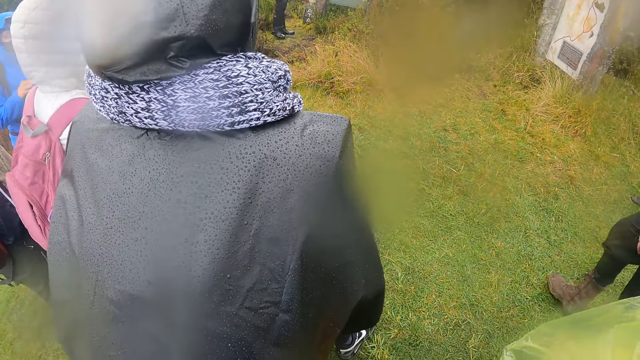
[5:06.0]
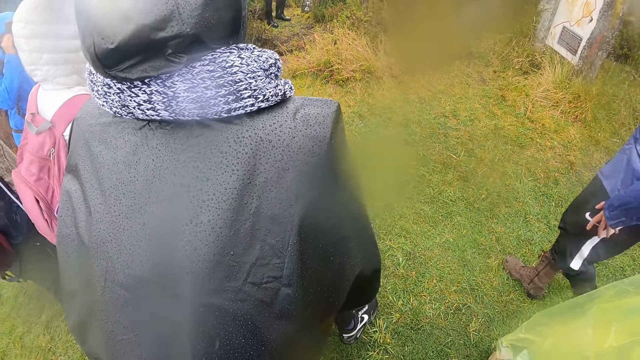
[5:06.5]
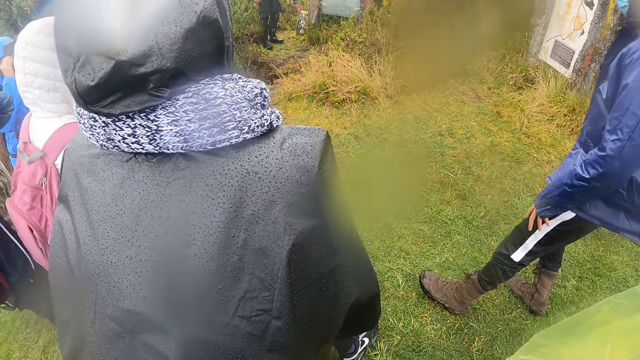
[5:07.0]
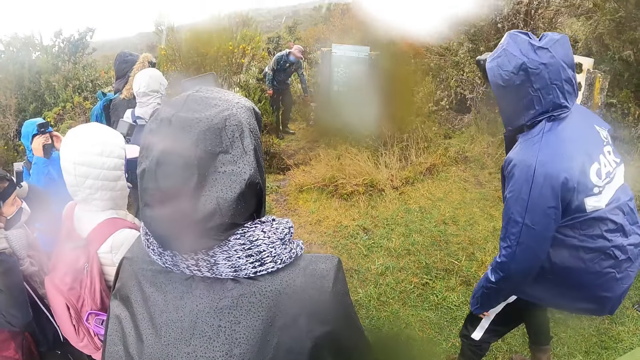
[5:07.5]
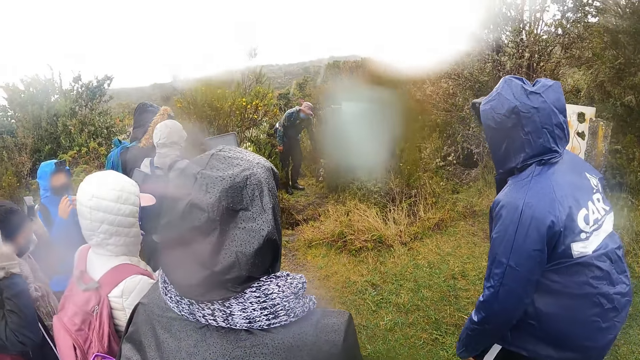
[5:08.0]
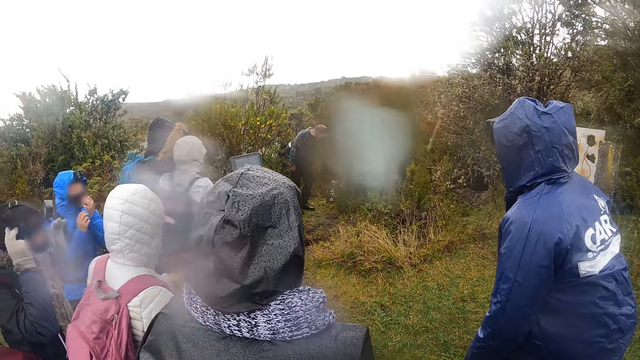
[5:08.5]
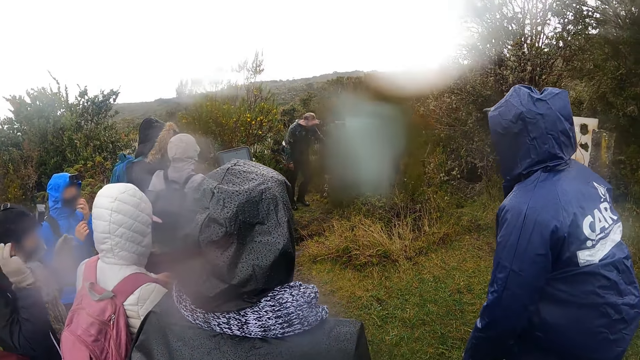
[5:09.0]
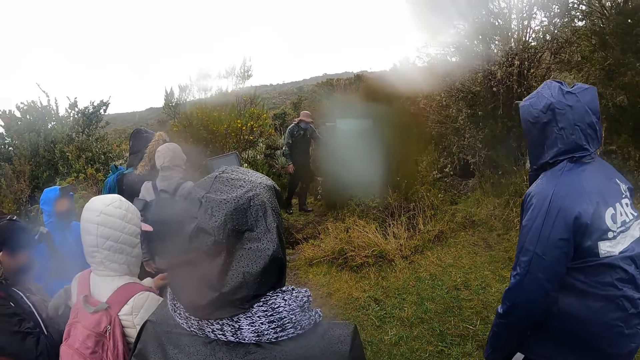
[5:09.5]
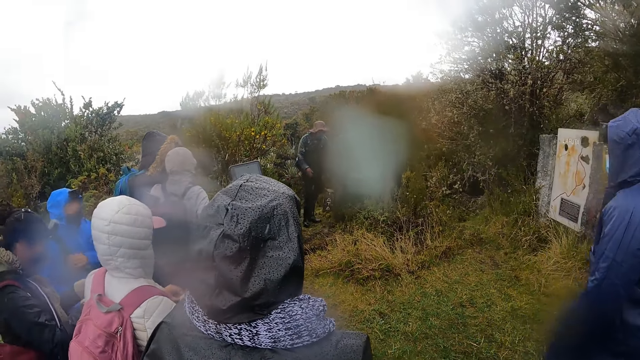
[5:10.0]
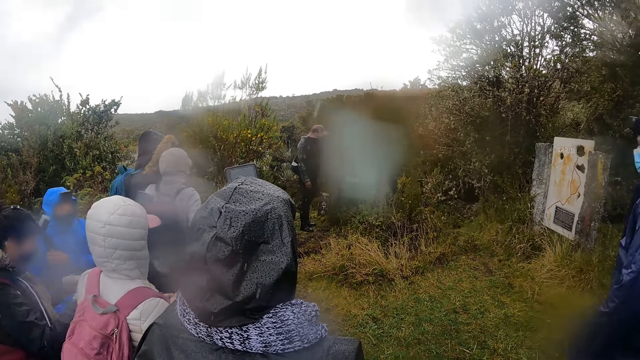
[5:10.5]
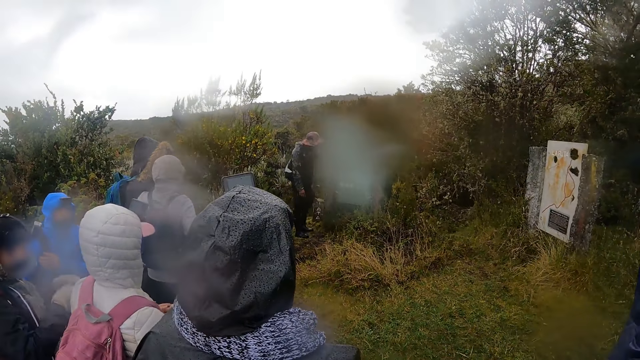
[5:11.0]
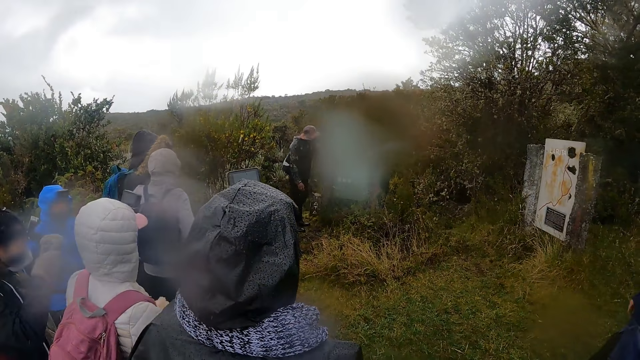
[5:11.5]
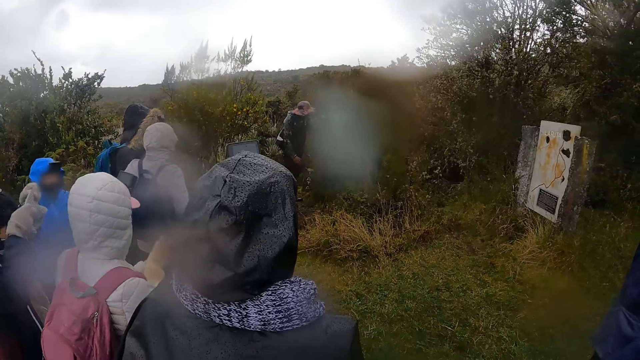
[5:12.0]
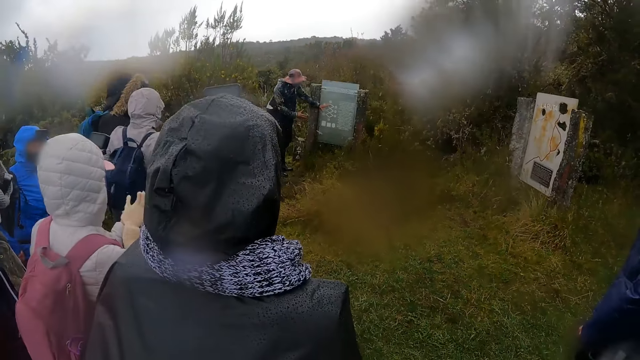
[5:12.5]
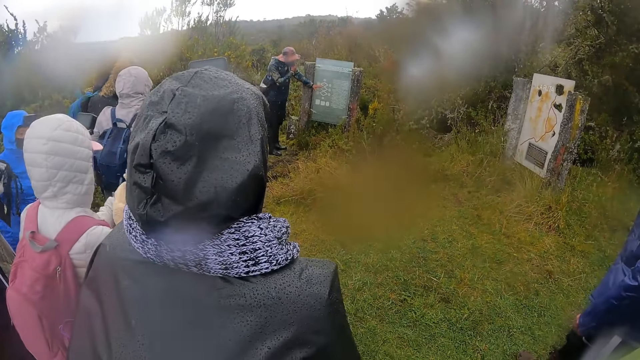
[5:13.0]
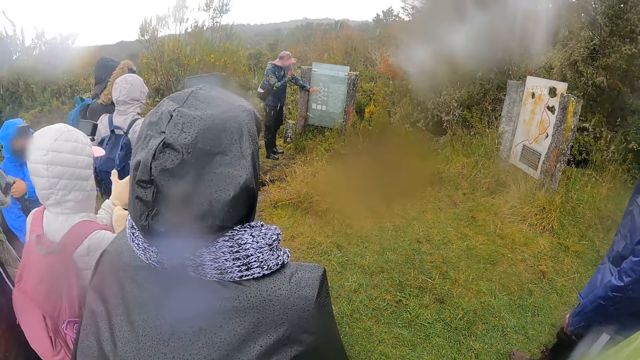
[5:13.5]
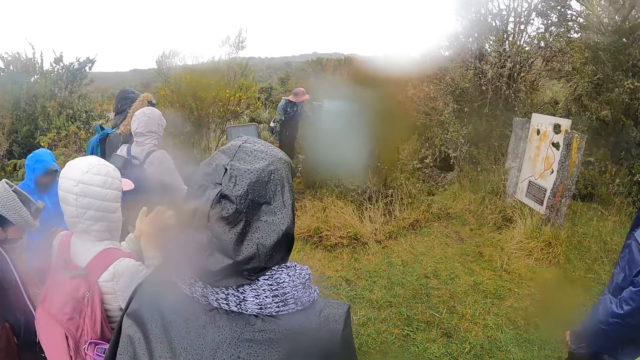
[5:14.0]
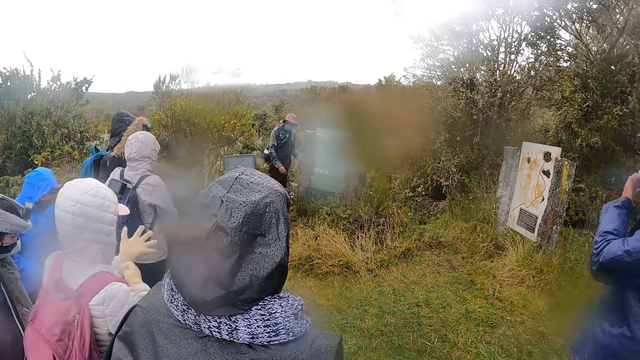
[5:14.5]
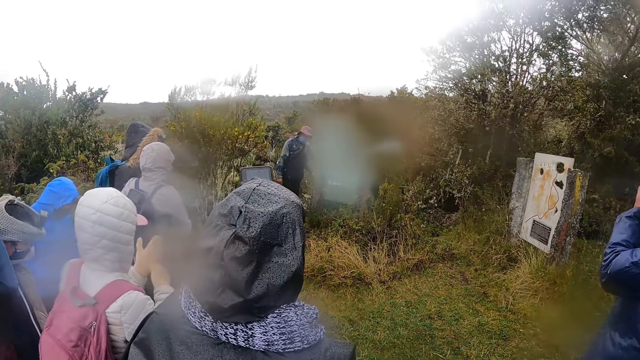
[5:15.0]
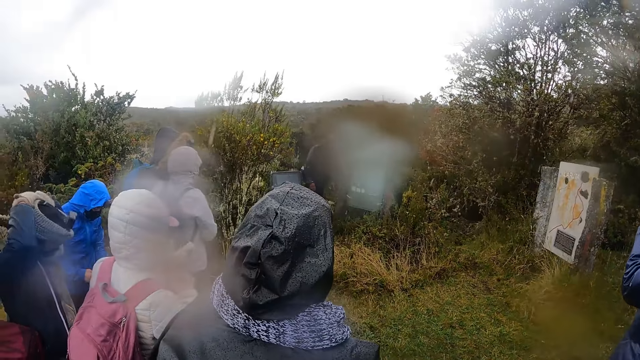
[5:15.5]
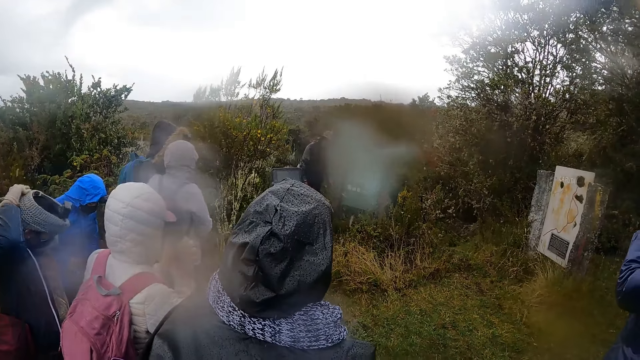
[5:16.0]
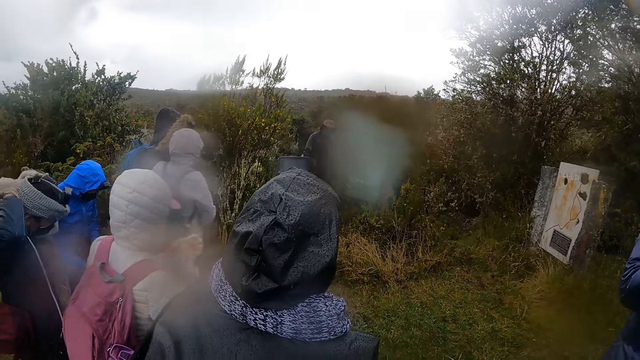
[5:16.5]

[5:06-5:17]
The woman touches her face with both hands. A man talks to people. The woman touches a facemask on her face with her left hand. Another woman puts on a glove in her left hand with her right hand. Another woman puts on a headband in both hands on her head. Another man touches a facemask on his face with his right hand.

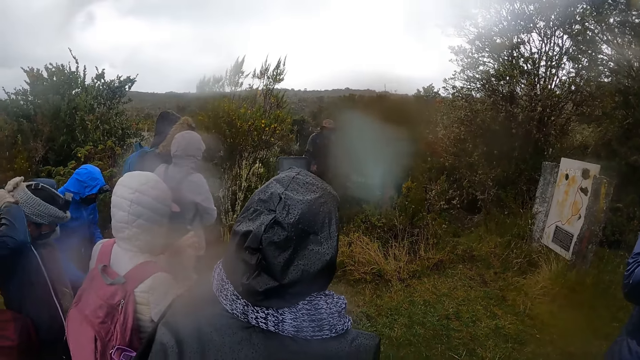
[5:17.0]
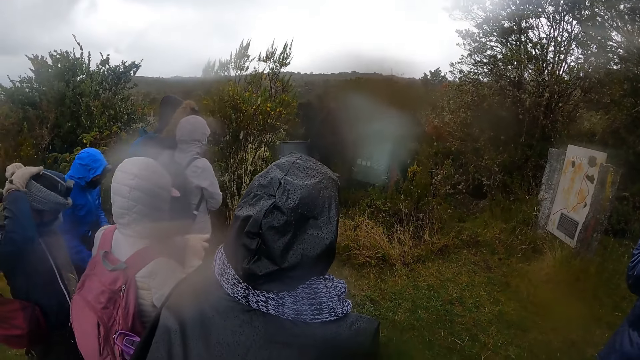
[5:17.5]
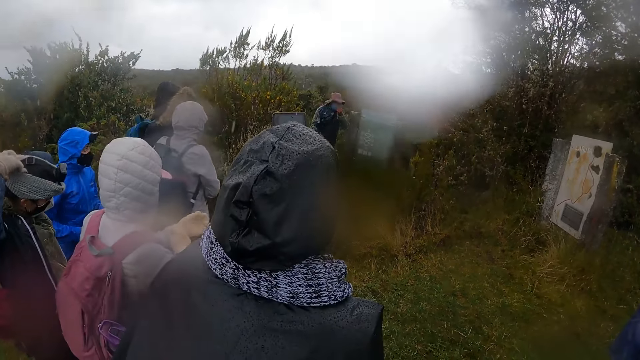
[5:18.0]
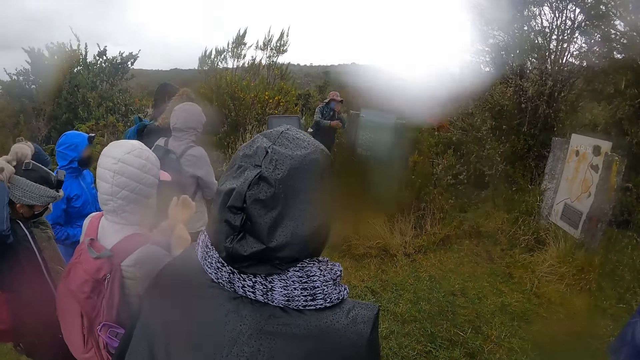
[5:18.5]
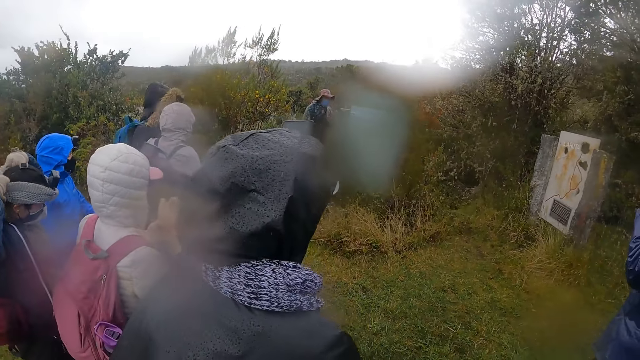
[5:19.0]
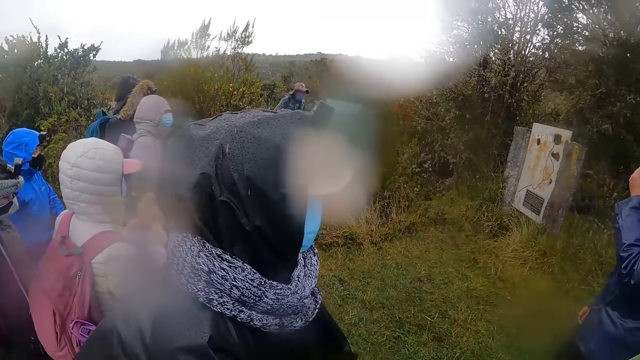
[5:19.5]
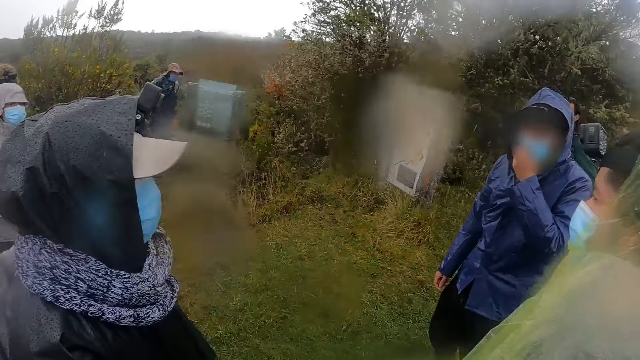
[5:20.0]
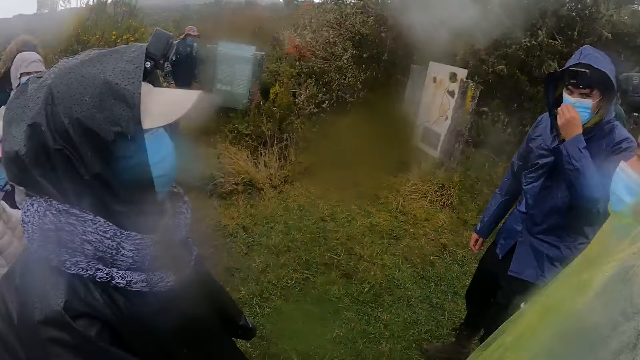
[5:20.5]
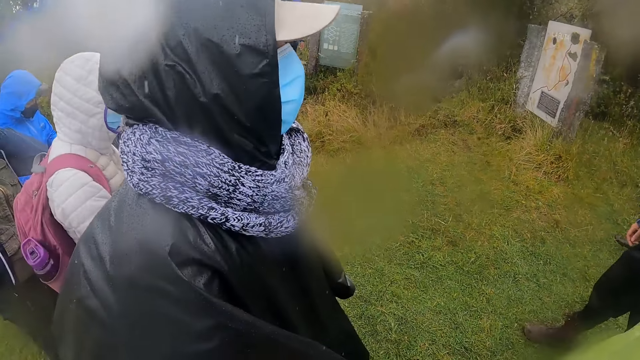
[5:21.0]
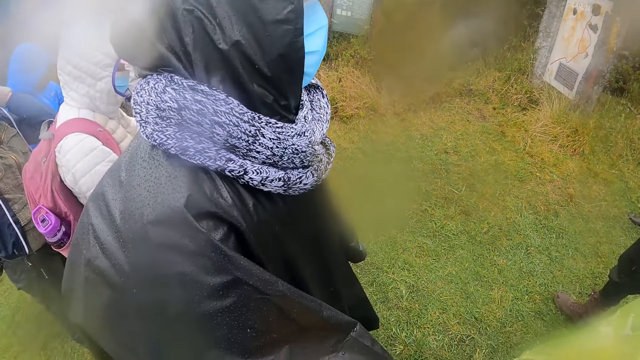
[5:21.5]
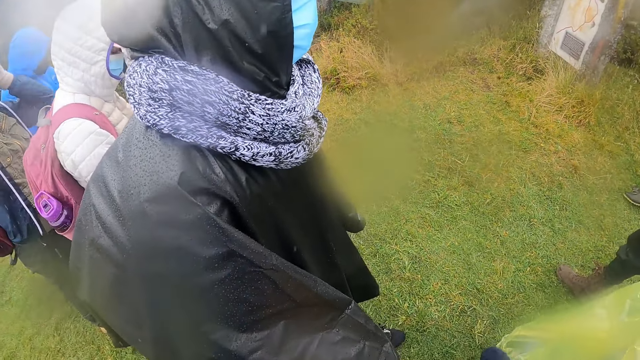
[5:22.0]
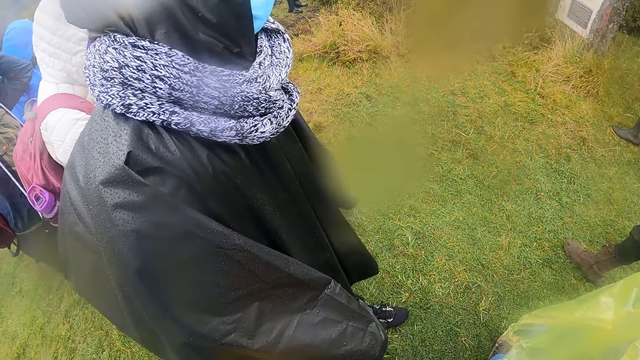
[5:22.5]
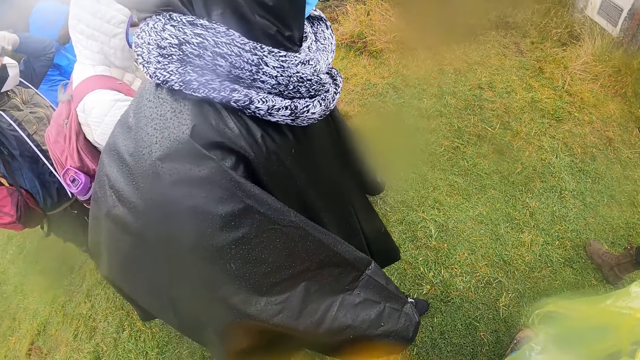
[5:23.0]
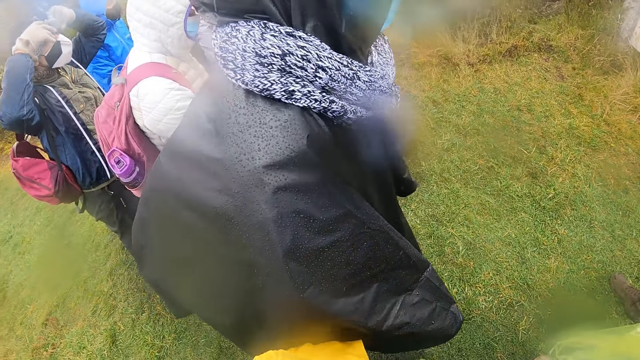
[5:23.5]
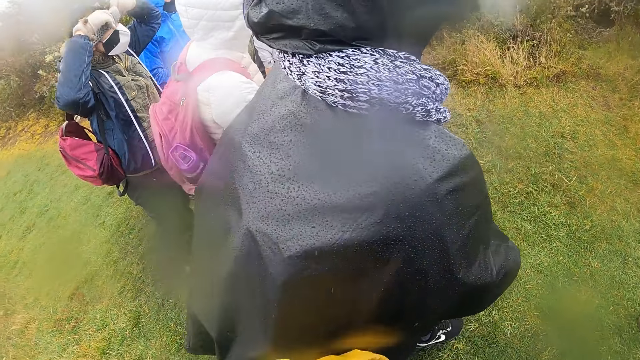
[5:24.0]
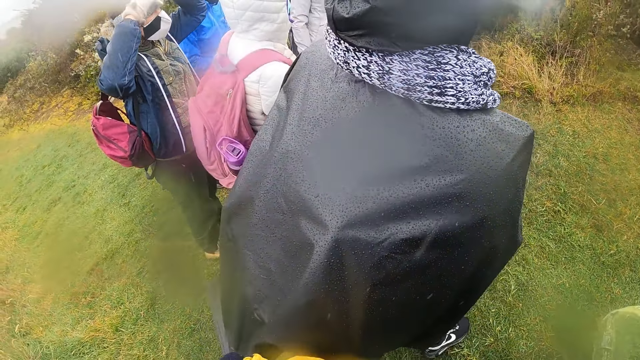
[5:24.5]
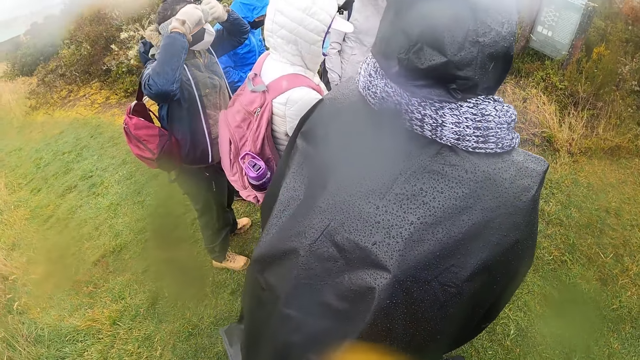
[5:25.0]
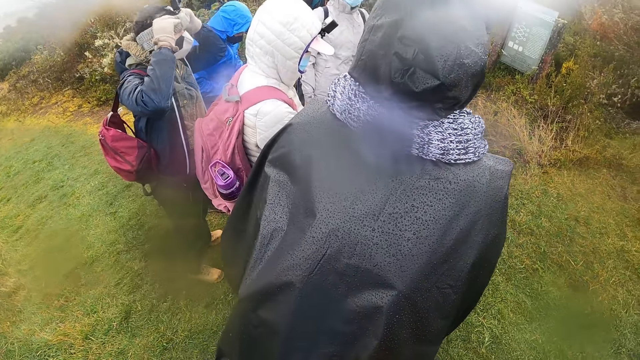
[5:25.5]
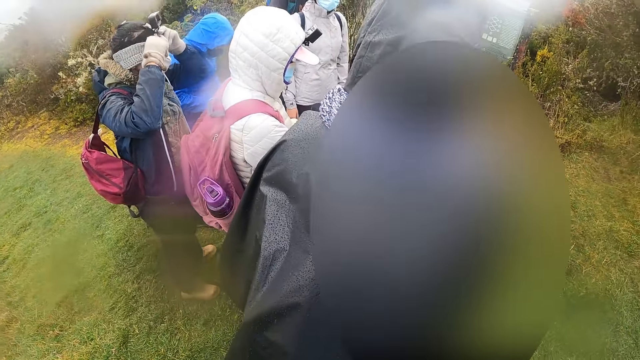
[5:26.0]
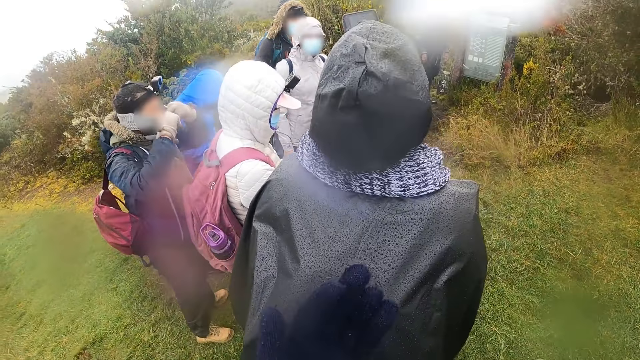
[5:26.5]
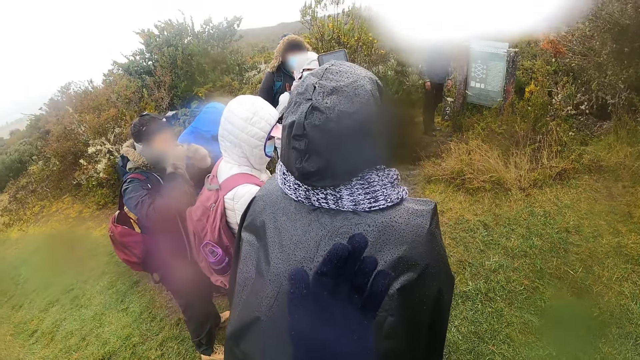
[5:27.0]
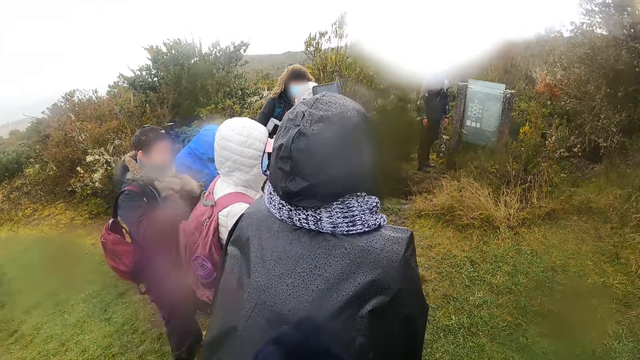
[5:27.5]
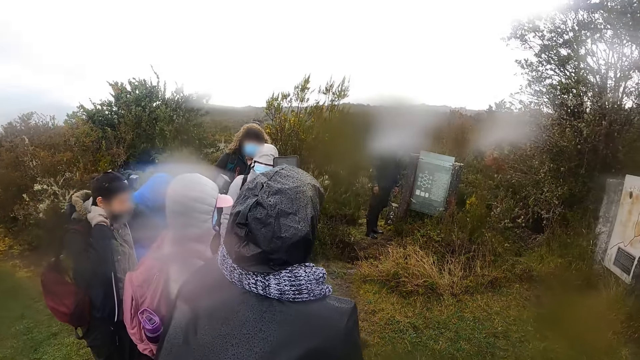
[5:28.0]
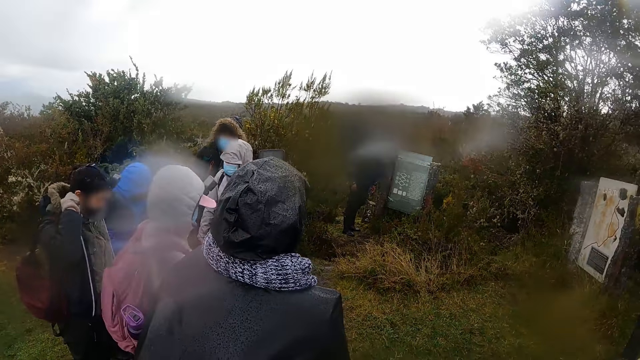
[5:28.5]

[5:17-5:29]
A man touches a facemask on his face with his left hand. A woman turns around. Another woman adjusts the headband on her head with both hands. The camera wearer touches the gloves.
